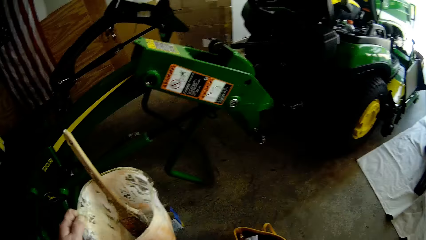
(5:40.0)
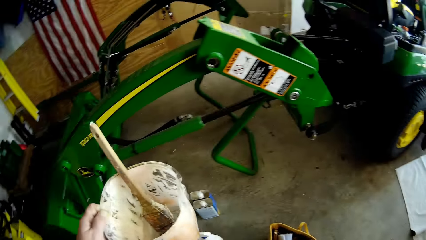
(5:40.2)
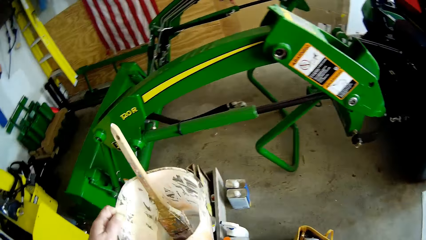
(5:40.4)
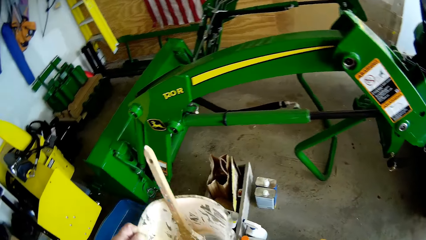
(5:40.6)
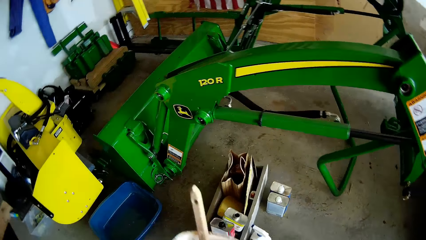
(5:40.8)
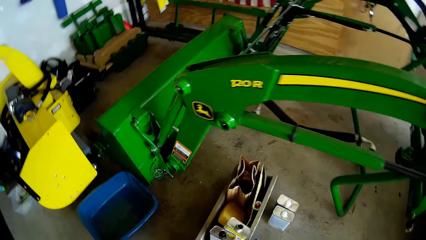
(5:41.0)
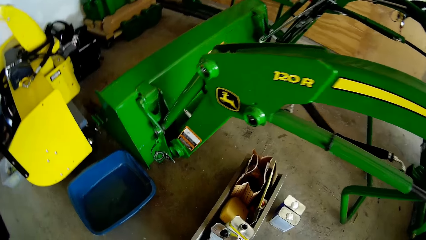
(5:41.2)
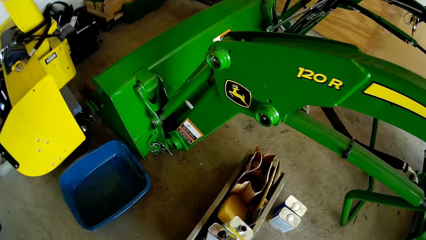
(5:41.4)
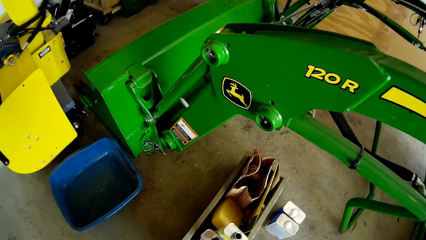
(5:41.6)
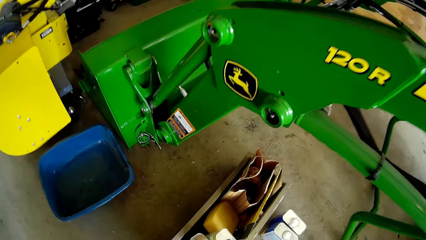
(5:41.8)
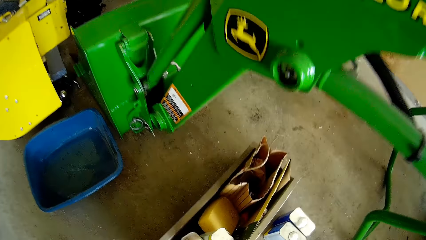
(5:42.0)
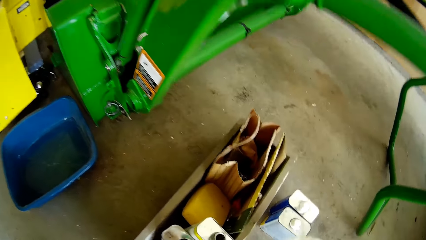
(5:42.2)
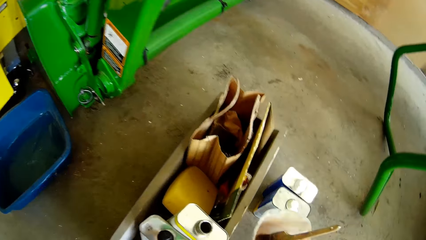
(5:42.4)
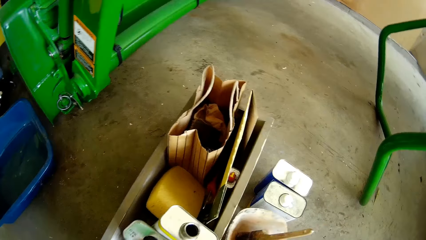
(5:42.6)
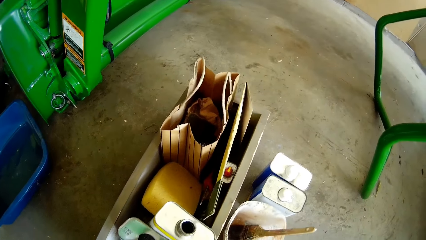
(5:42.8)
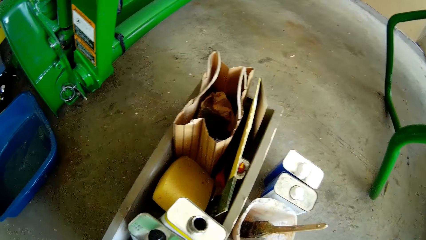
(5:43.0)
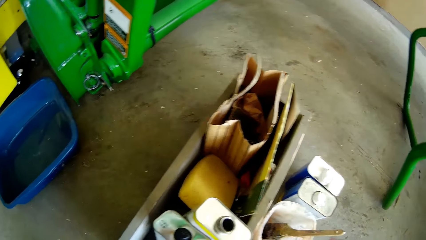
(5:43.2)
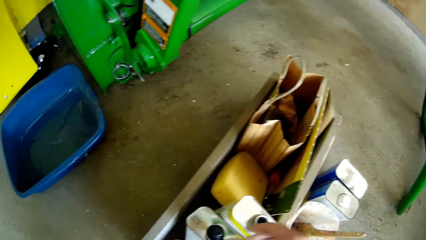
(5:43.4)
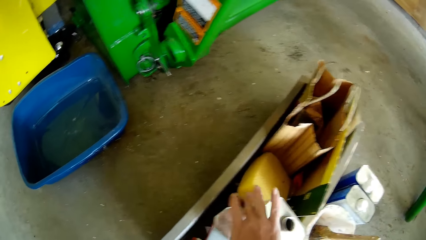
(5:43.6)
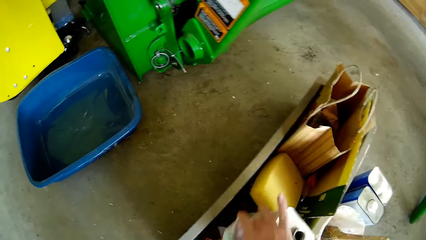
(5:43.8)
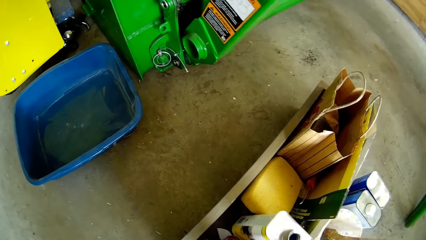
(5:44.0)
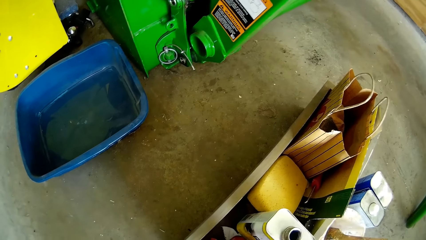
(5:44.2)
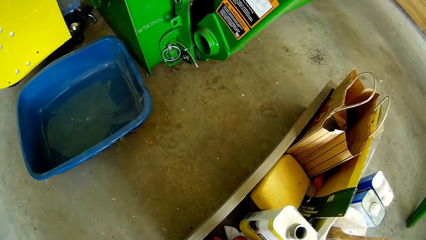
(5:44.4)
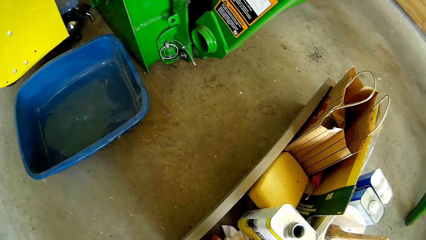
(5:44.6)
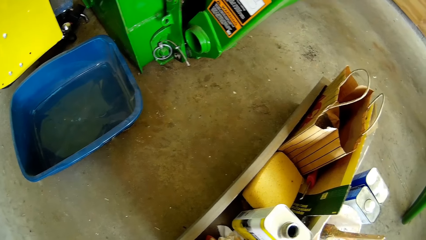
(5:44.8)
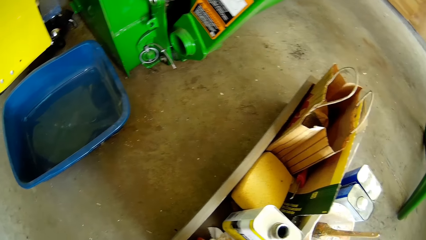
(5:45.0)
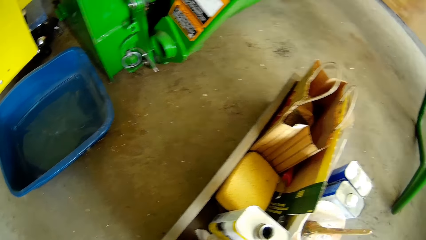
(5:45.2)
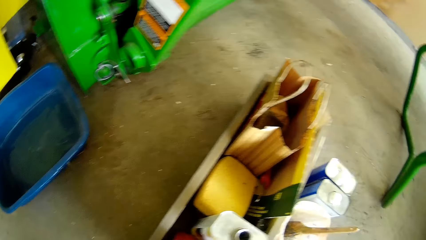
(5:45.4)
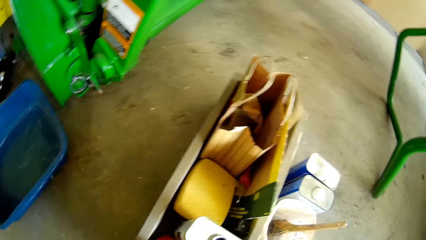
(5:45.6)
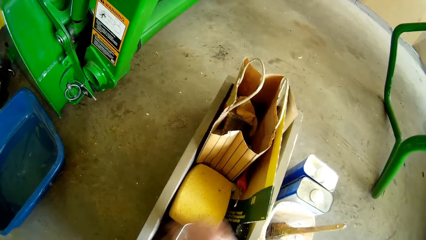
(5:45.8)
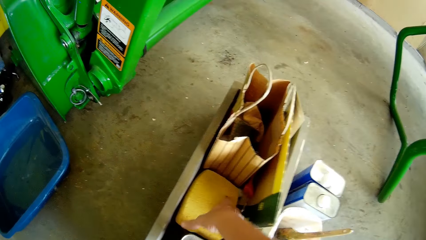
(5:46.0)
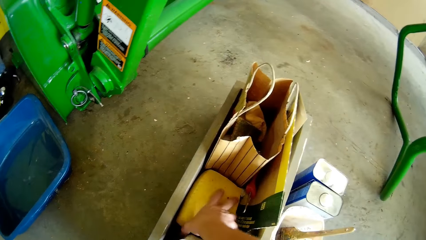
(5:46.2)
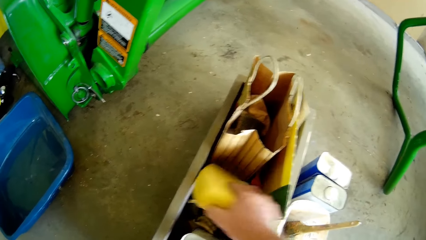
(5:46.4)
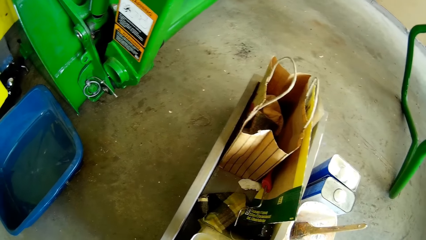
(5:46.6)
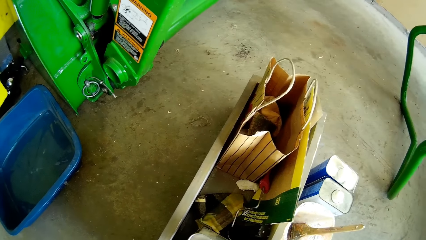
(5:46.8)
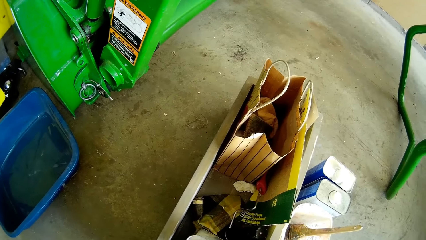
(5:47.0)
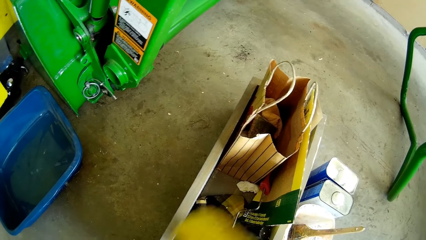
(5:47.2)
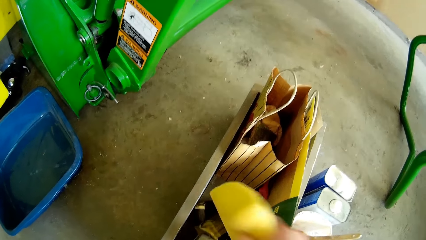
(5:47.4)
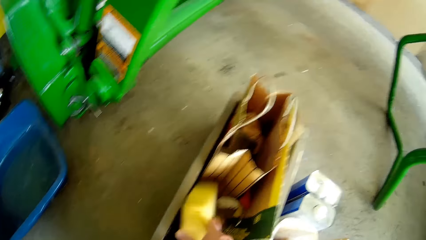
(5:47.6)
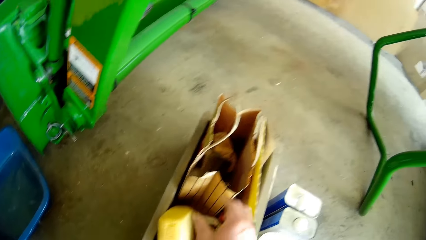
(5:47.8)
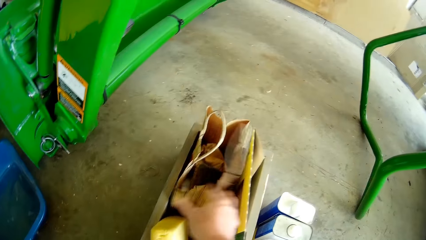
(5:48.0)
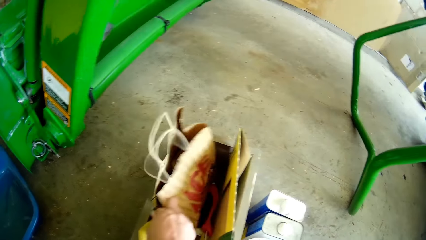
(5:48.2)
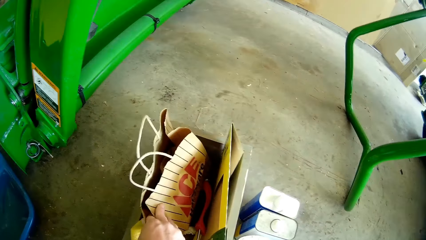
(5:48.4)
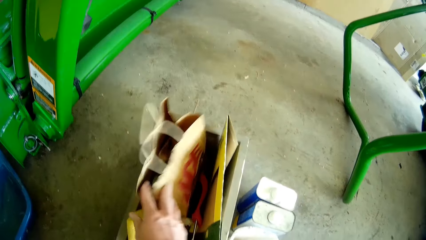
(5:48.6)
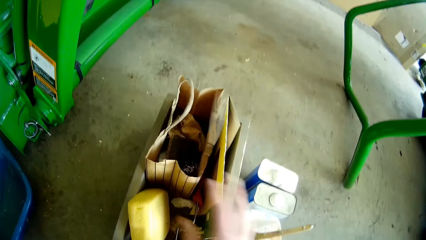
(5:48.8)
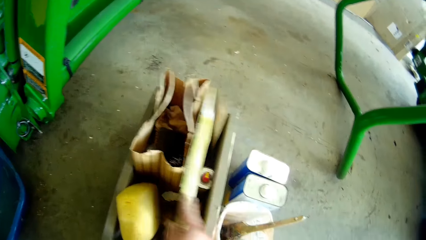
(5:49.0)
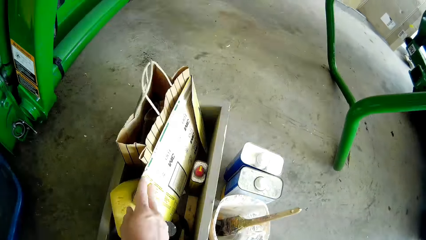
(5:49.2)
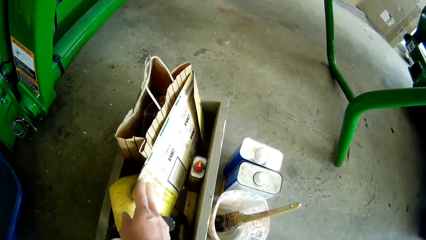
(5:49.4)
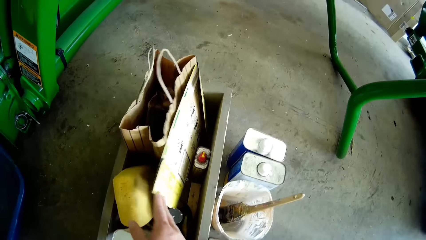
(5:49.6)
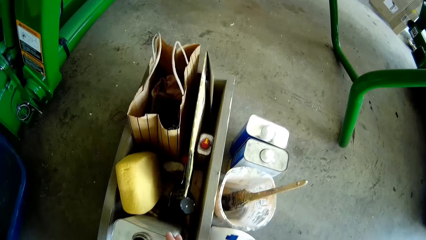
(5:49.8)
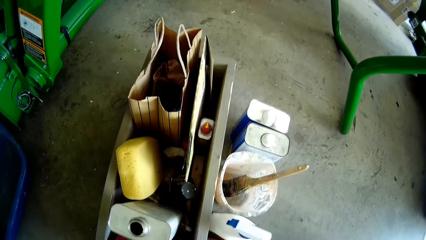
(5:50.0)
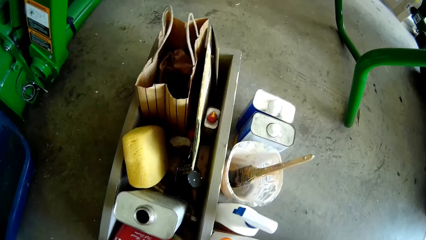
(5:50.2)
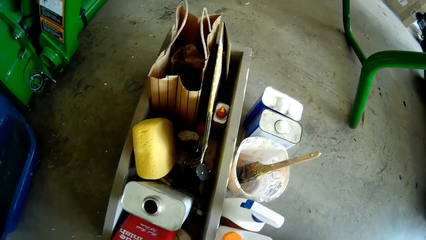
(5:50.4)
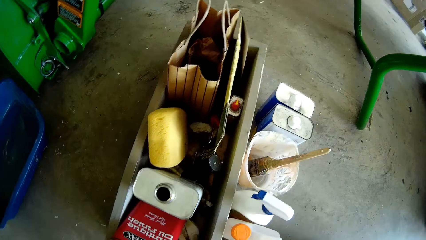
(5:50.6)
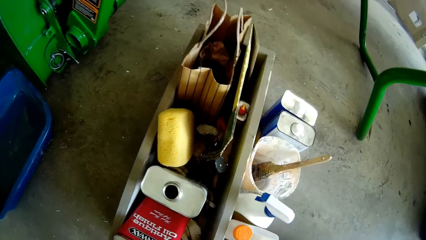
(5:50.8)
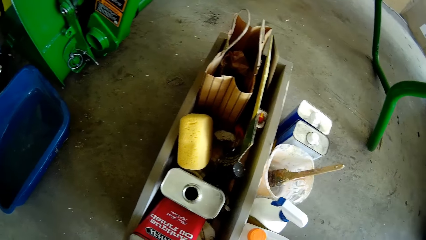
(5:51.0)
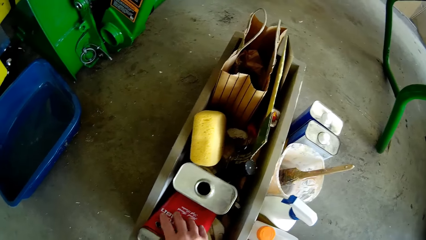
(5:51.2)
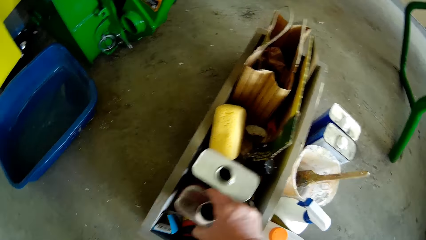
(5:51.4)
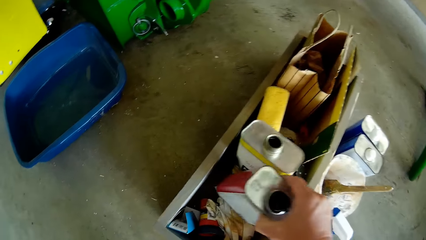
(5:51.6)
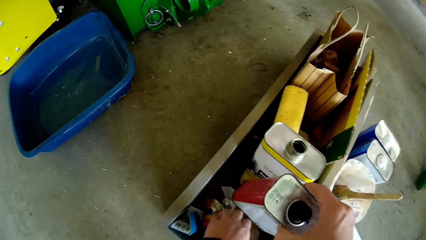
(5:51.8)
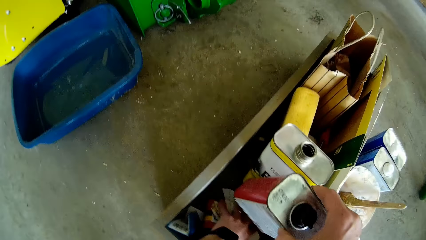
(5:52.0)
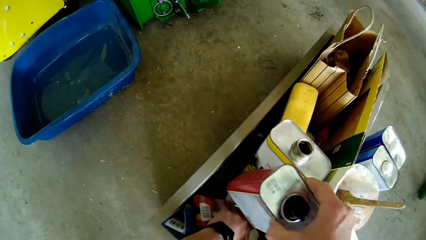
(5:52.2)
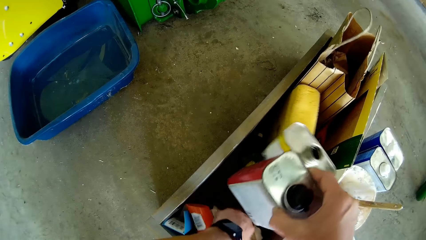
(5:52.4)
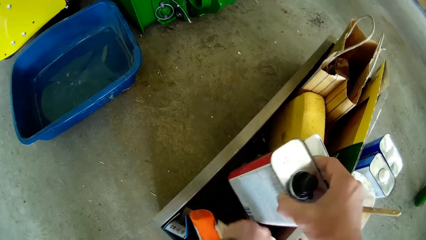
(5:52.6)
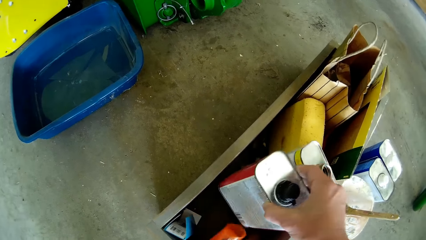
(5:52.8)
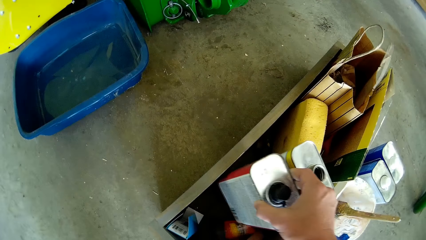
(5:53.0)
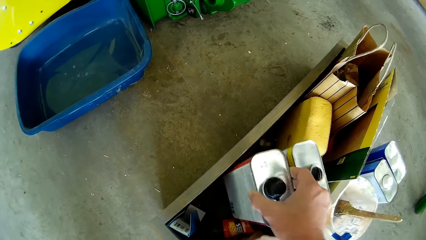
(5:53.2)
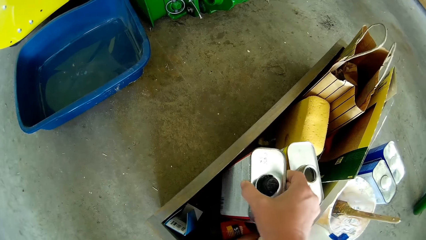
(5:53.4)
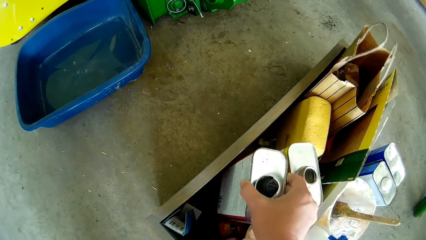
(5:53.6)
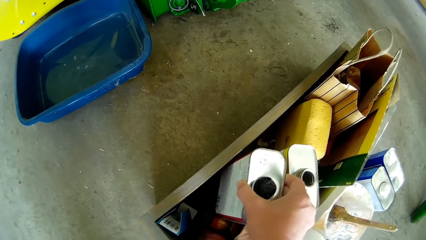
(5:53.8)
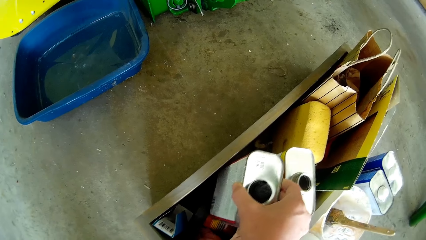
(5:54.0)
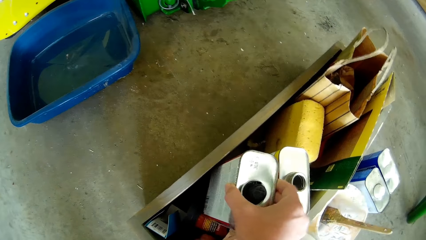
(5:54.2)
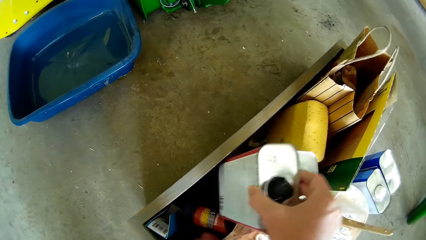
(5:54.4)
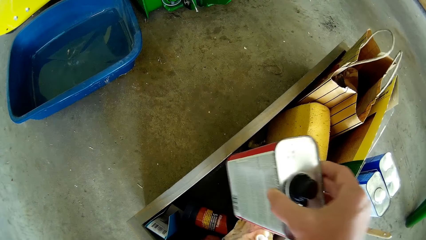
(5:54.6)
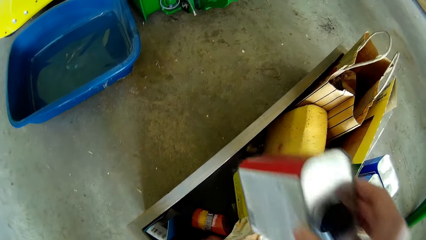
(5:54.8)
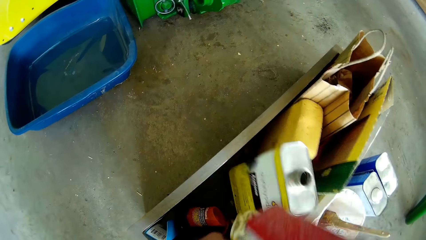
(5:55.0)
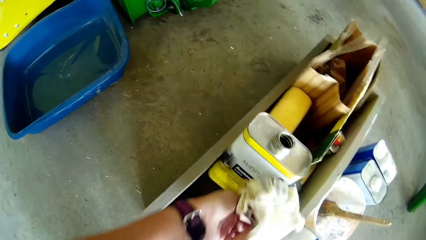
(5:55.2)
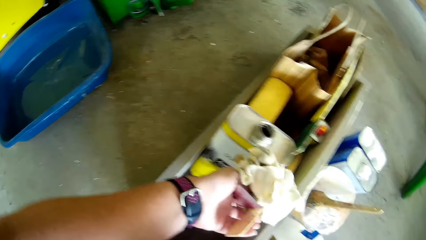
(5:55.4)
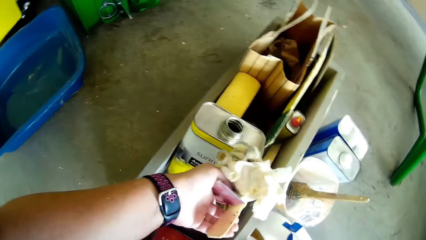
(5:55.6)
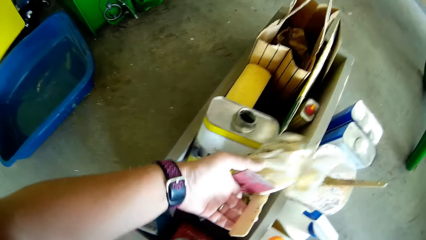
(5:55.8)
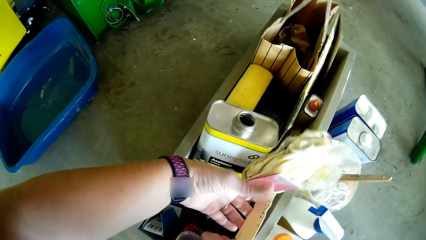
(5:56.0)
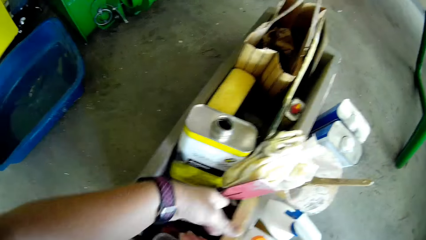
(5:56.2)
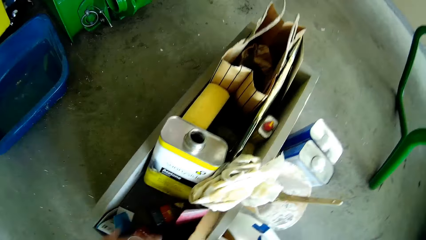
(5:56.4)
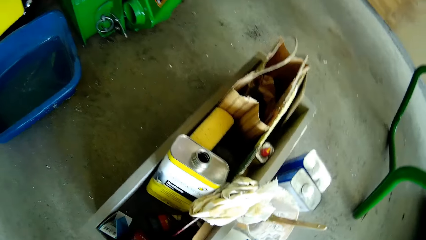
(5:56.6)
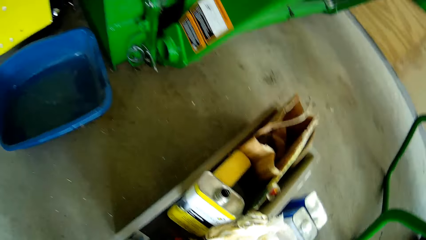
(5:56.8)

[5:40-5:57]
The camera wearer looks around. She drops the container on the ground with her right hand. She touches a bottle. She picks a foam from a shelf with her right hand. She drops the foam in the shelf with her right hand. She touches a basket. She talks. She picks a container from the shelf with her right hand. She holds the basket. She picks the bottle.
